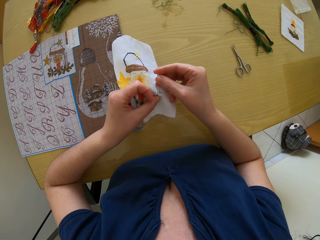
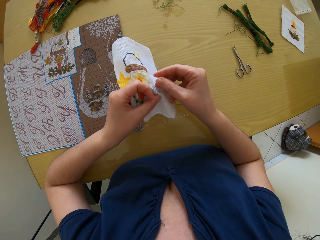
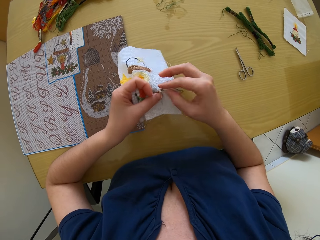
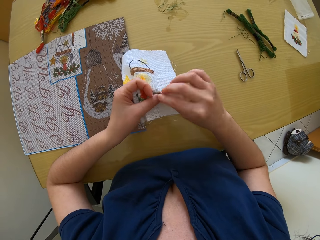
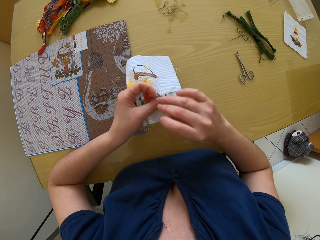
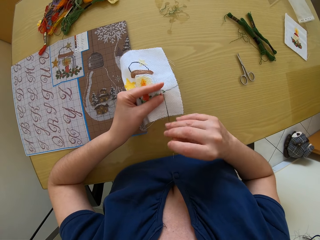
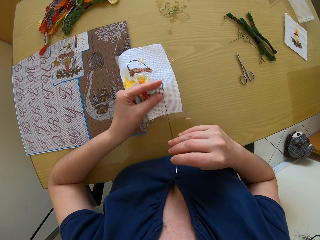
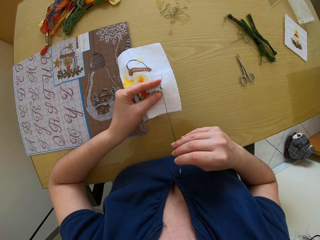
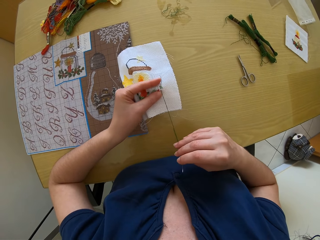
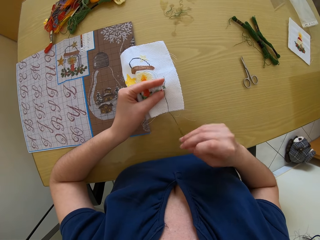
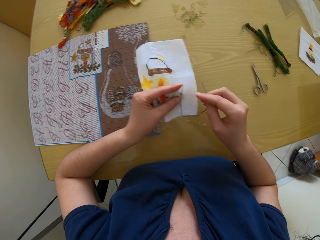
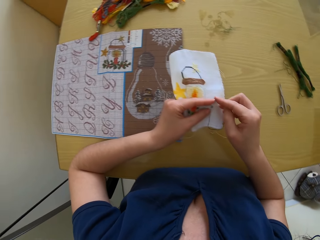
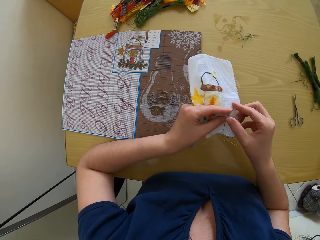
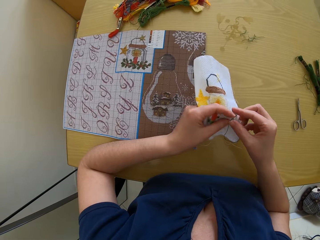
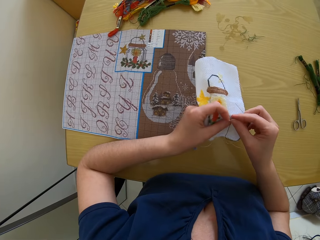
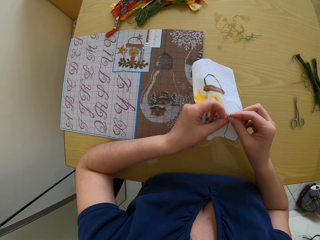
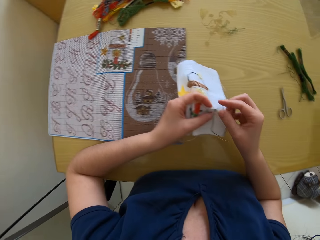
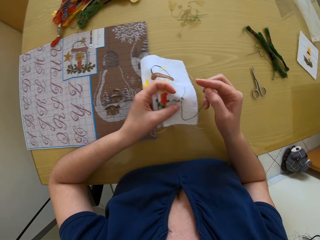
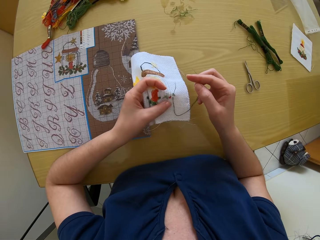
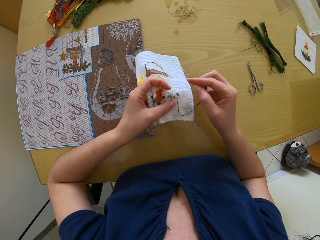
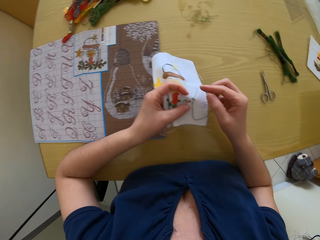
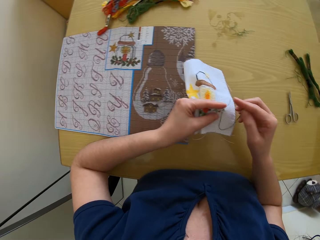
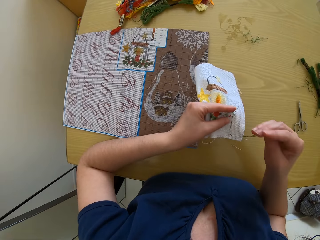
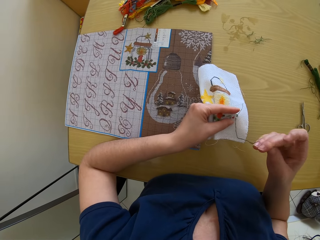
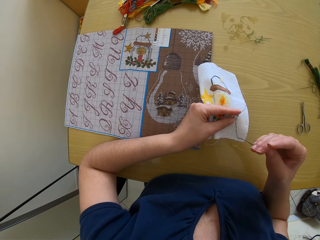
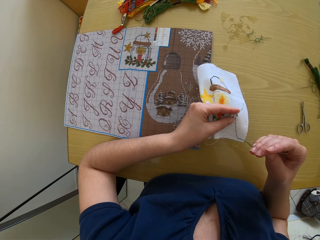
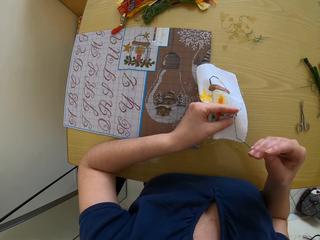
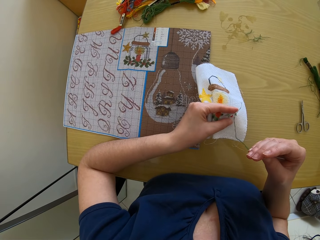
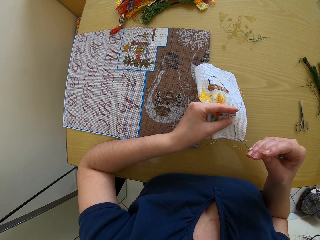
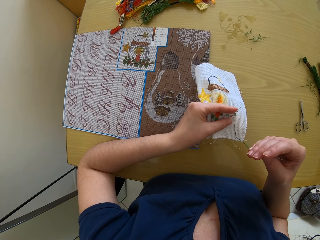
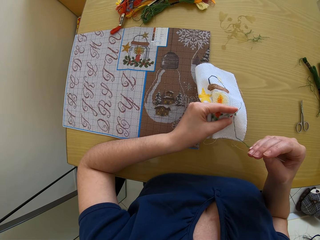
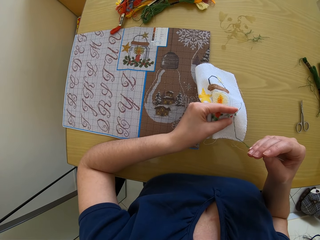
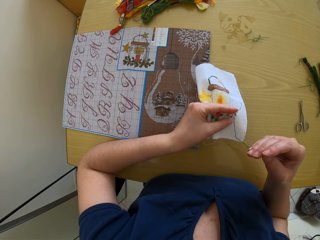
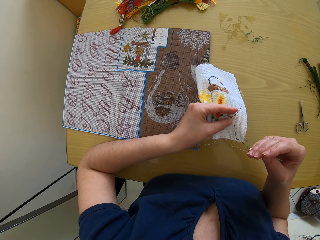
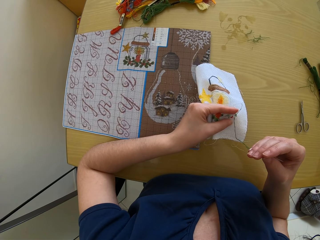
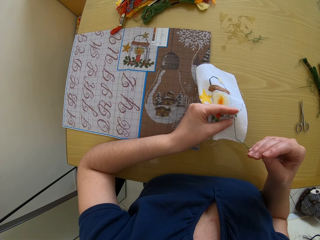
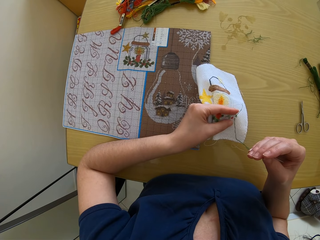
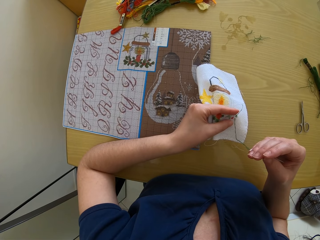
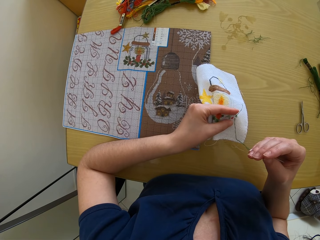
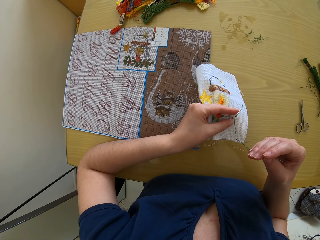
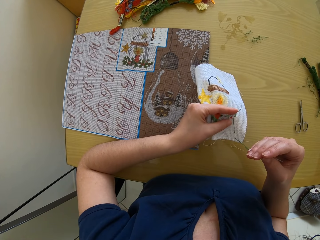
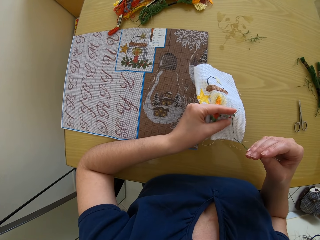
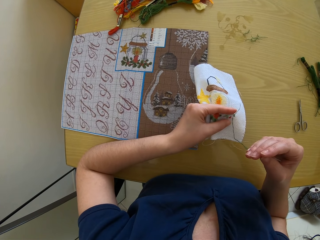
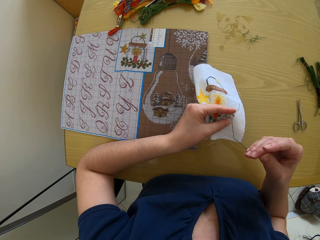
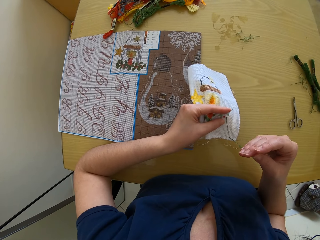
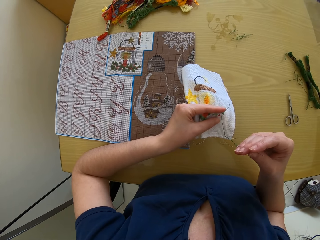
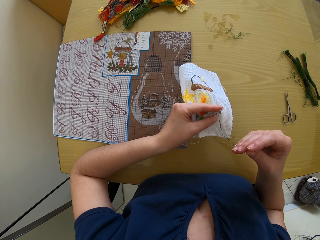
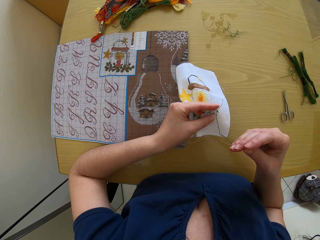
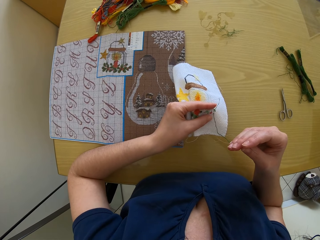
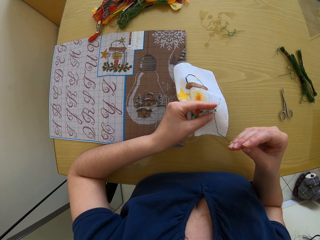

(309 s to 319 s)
The camera wearer pulls out the needle from the fabric with her right hand. She adjusts the thread on the fabric in her left hand with her right hand. She looks at the fabric on the table.

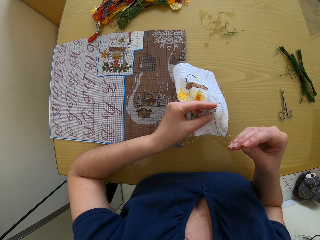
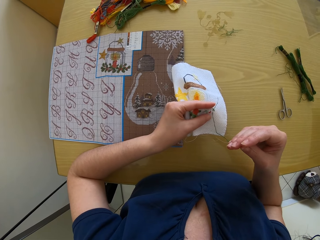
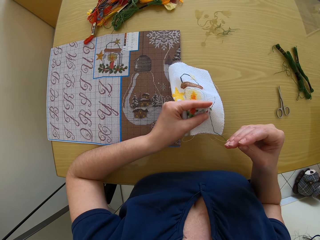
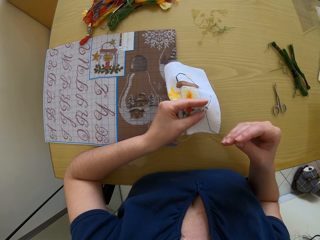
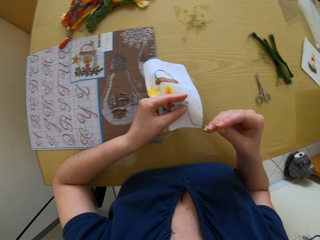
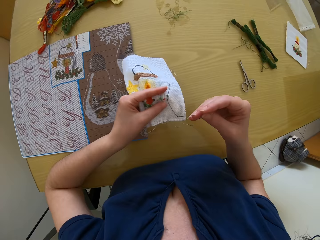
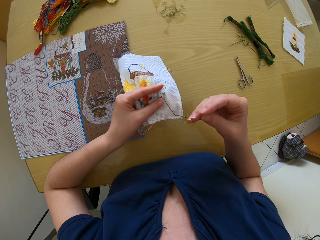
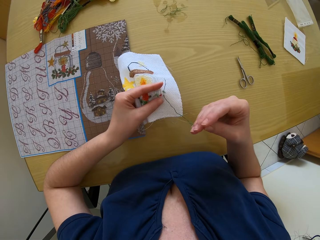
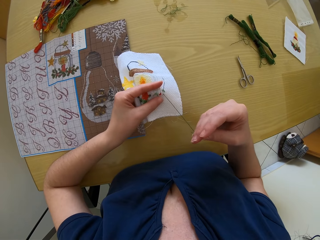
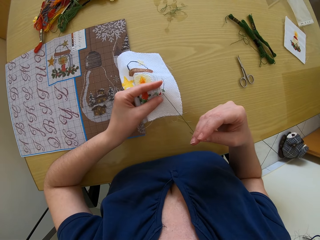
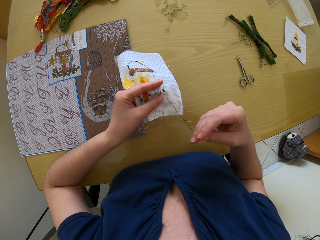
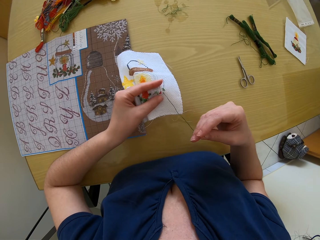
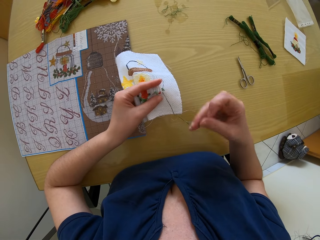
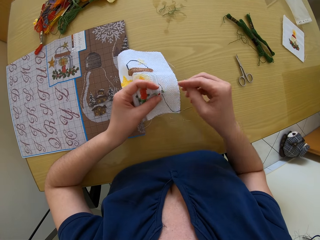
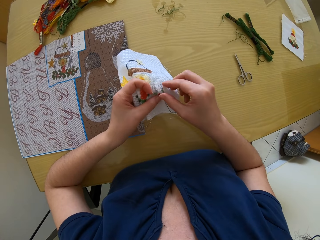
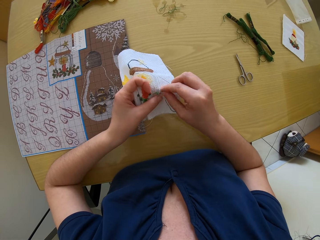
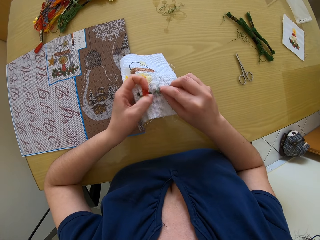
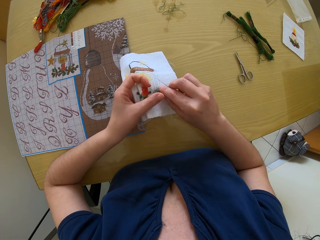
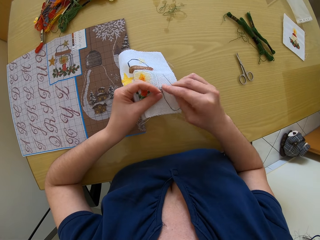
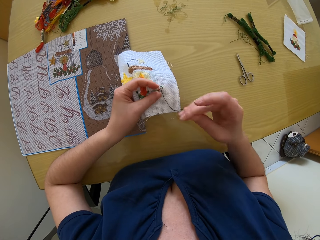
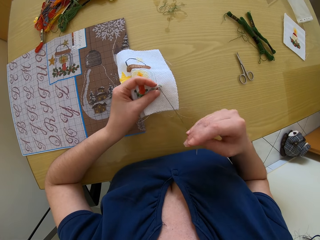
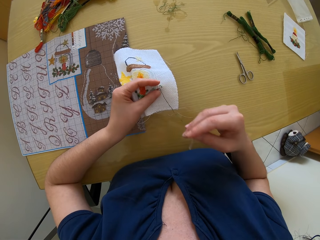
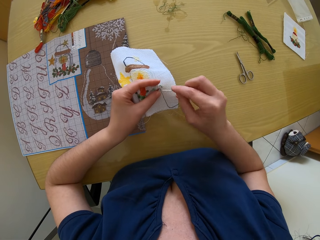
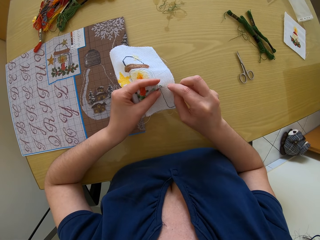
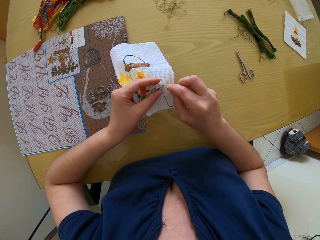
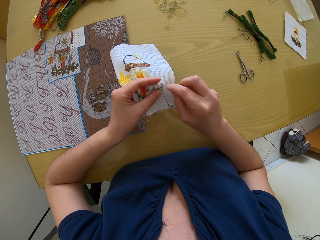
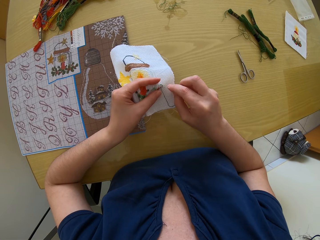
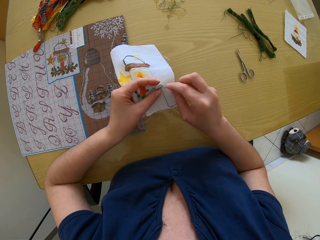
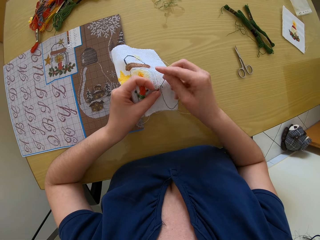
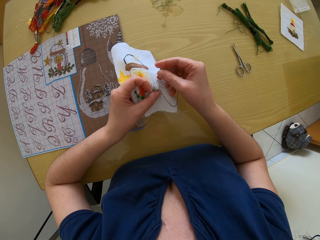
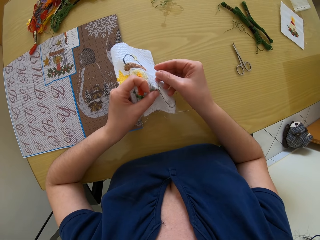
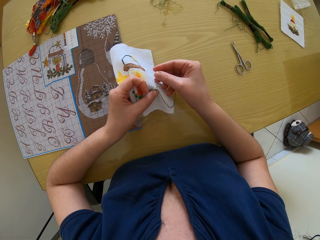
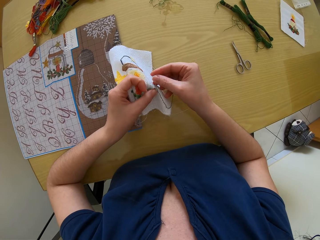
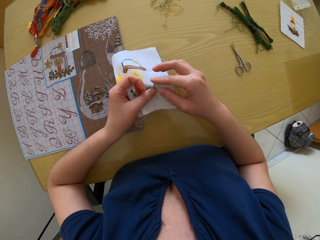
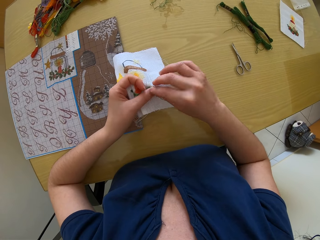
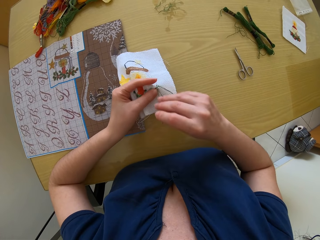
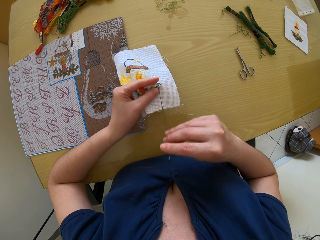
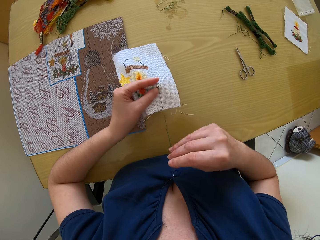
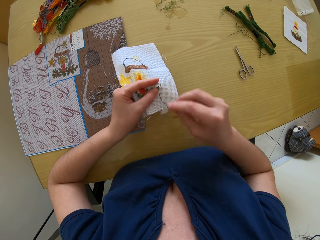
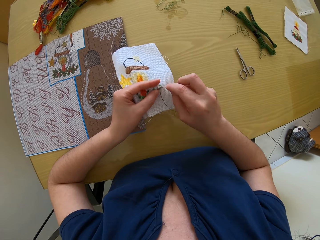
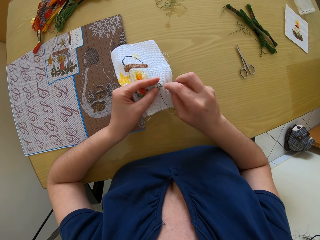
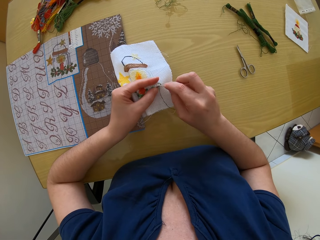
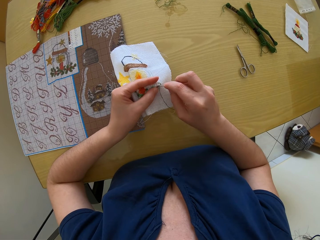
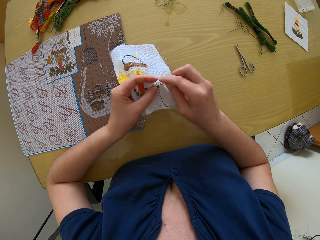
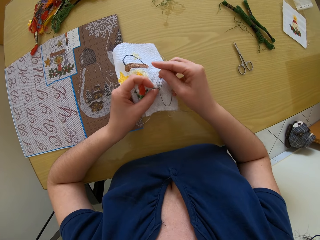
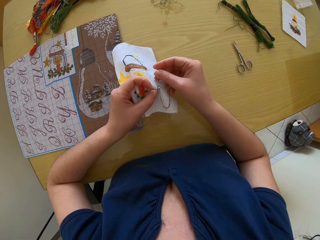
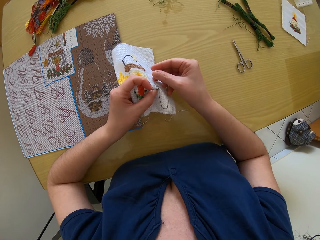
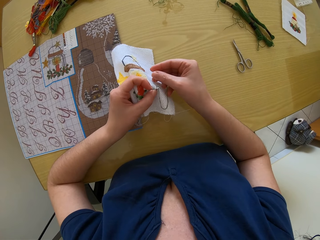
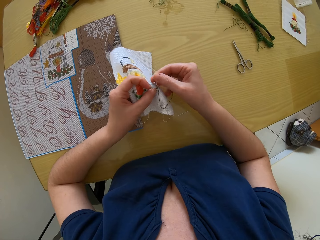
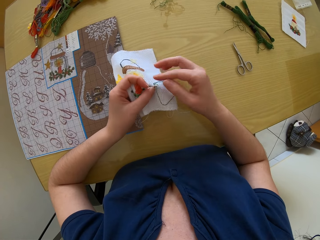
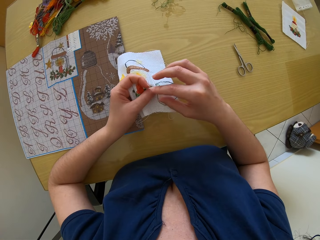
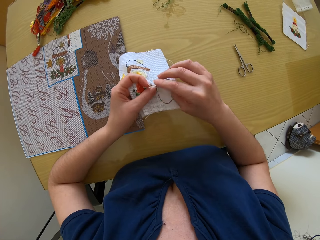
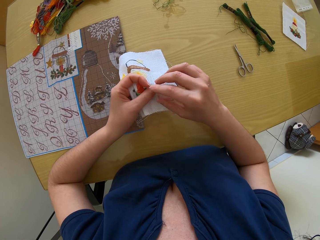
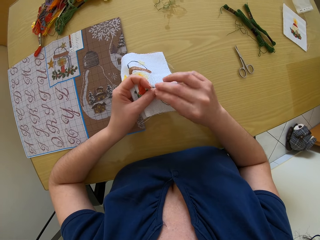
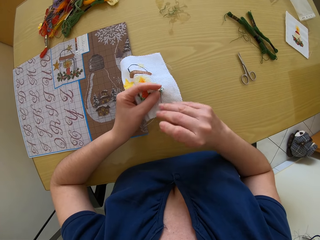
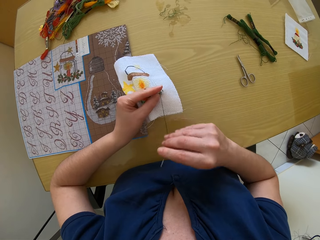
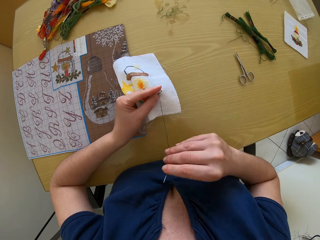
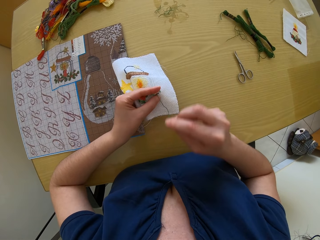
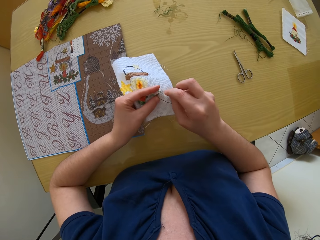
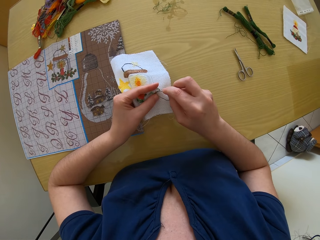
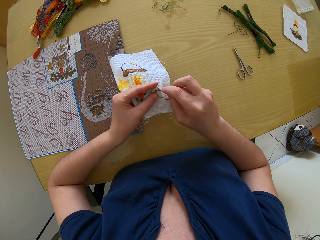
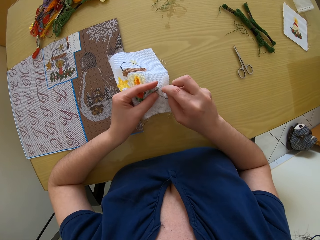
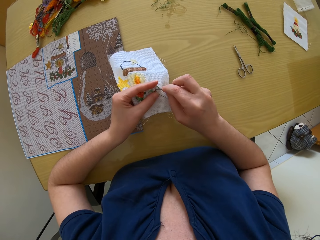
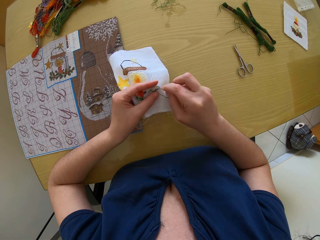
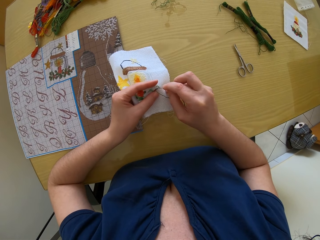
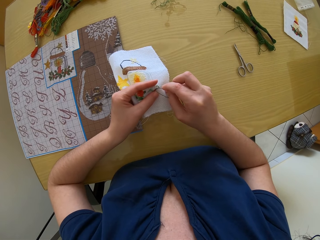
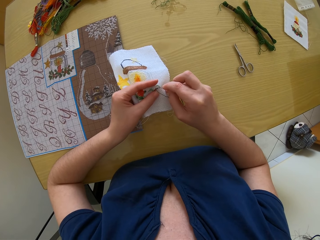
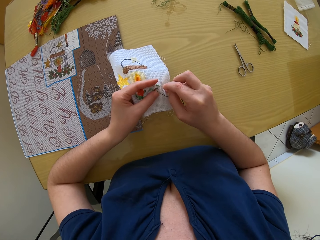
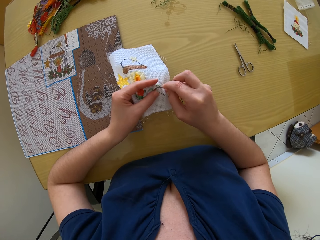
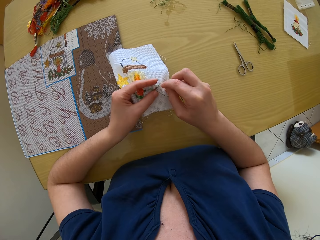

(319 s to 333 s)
The camera wearer adjusts the knot of the thread on the fabric in her left hand with her right hand. She sews the fabric. She inserts the needle into the fabric in her left hand with her right hand. She pulls out the needle from the fabric with her right hand. She inserts the needle into the fabric in her left hand with her right hand. She pulls out the needle from the fabric with her right hand. She inserts the needle into the fabric in her left hand with her right hand.
